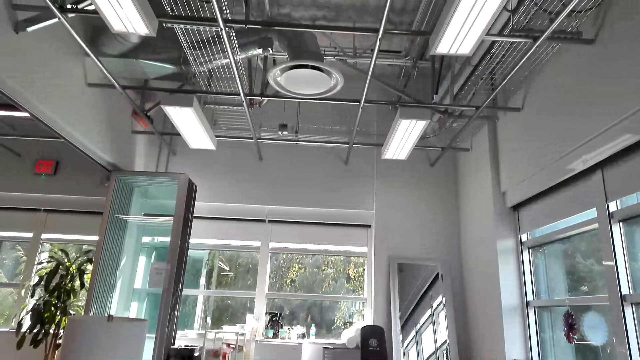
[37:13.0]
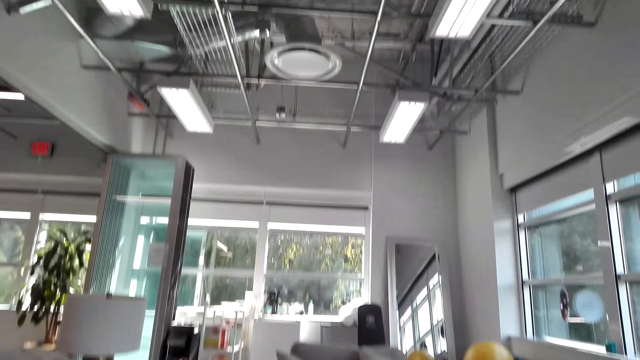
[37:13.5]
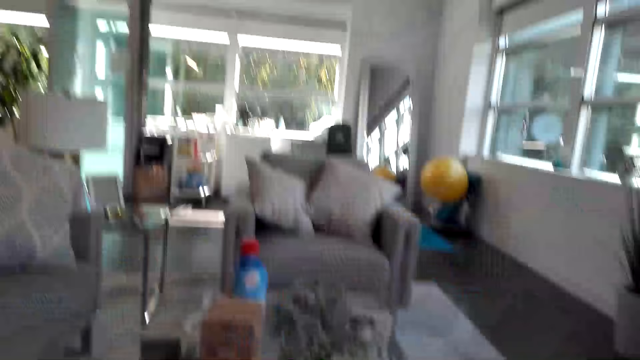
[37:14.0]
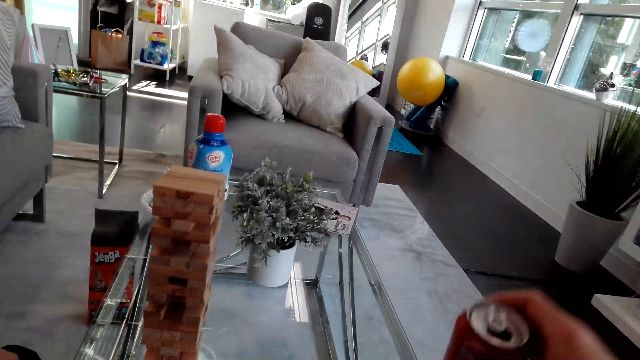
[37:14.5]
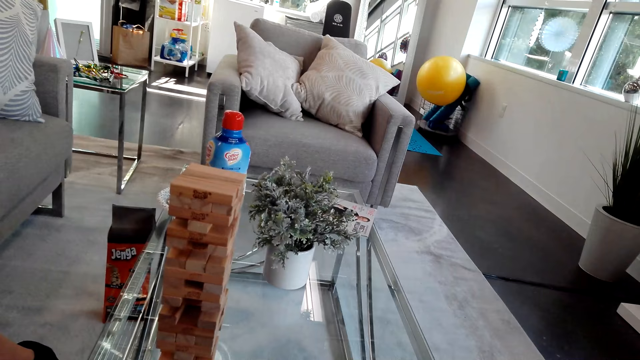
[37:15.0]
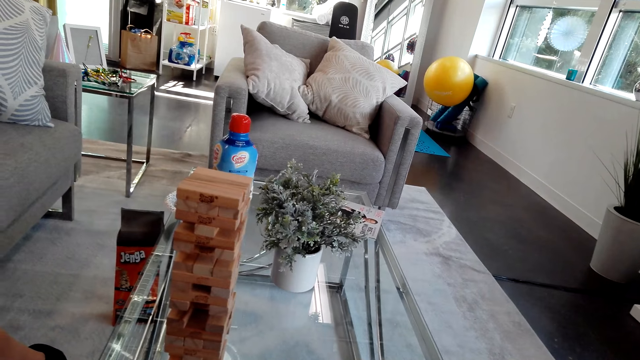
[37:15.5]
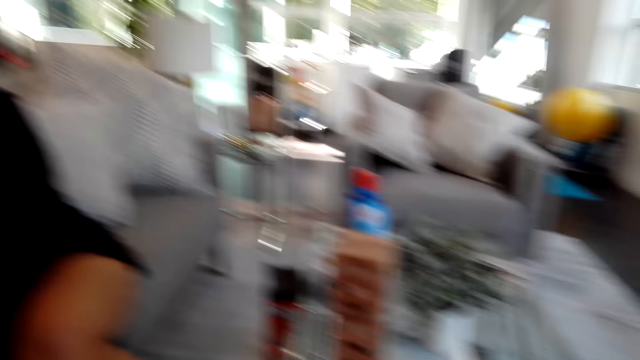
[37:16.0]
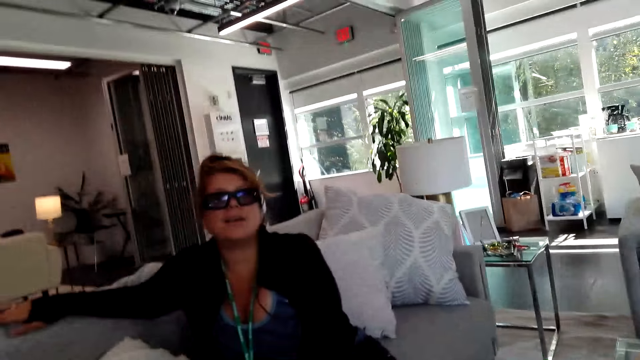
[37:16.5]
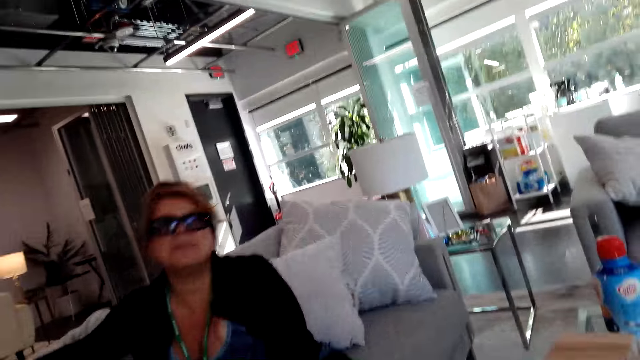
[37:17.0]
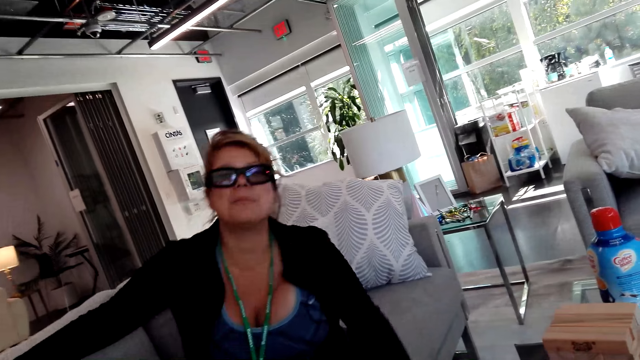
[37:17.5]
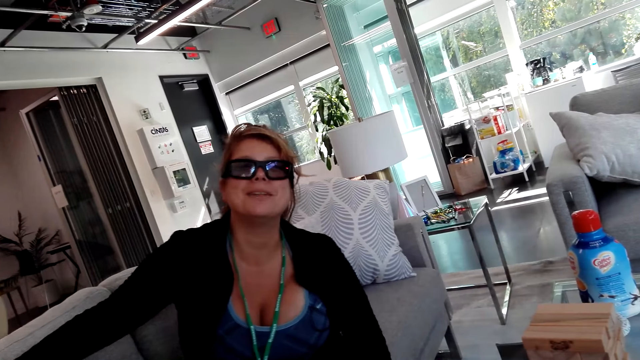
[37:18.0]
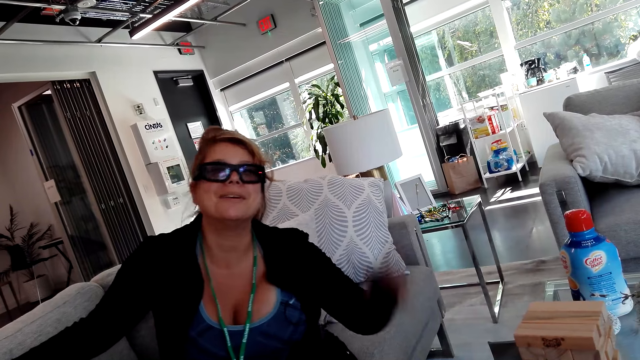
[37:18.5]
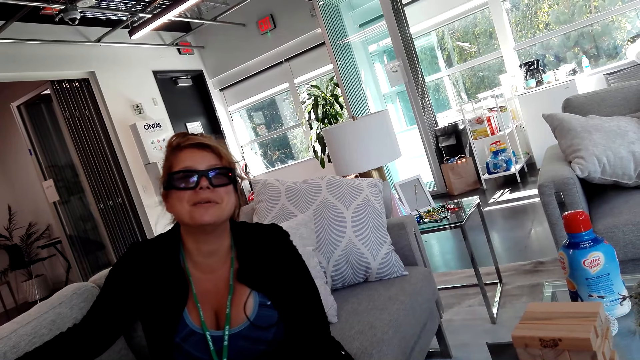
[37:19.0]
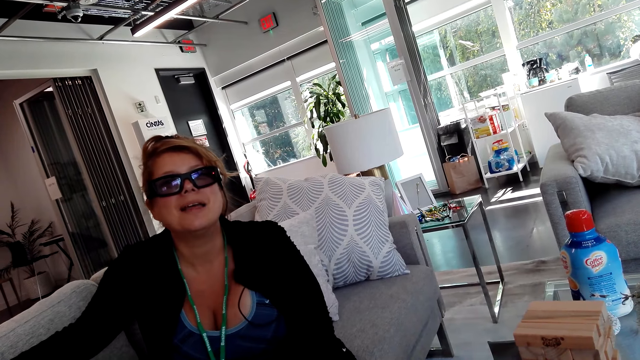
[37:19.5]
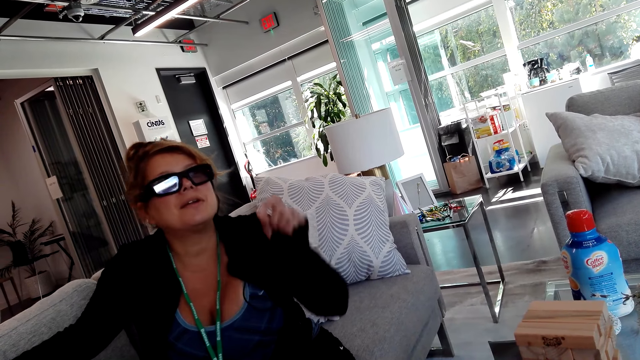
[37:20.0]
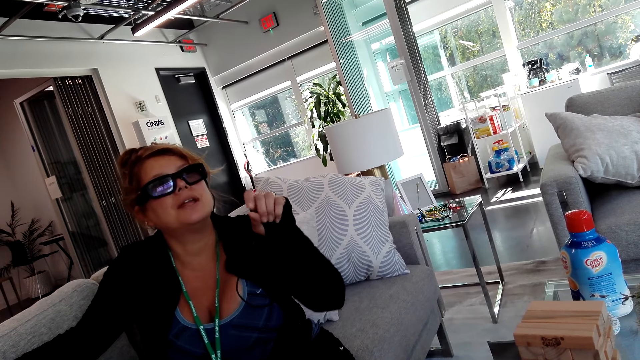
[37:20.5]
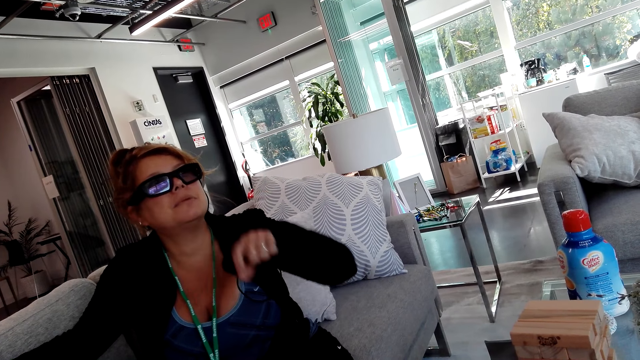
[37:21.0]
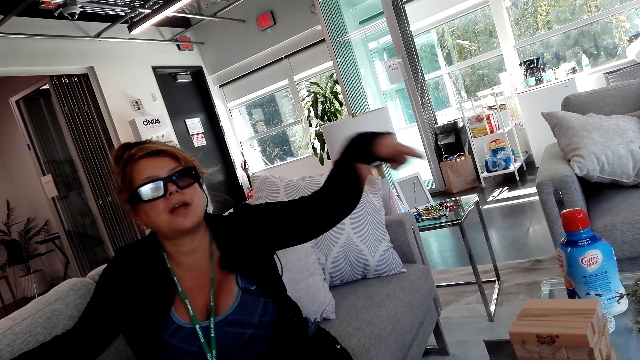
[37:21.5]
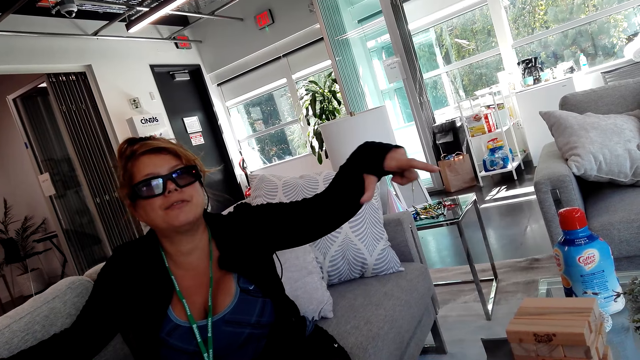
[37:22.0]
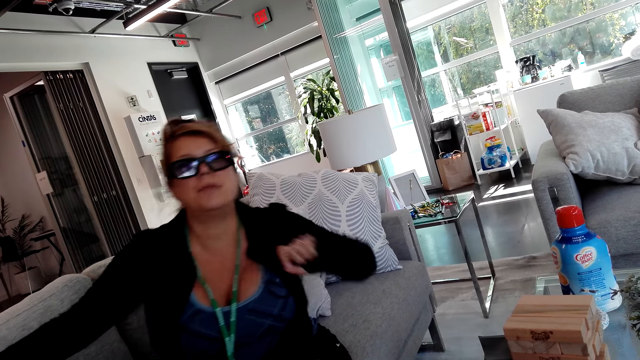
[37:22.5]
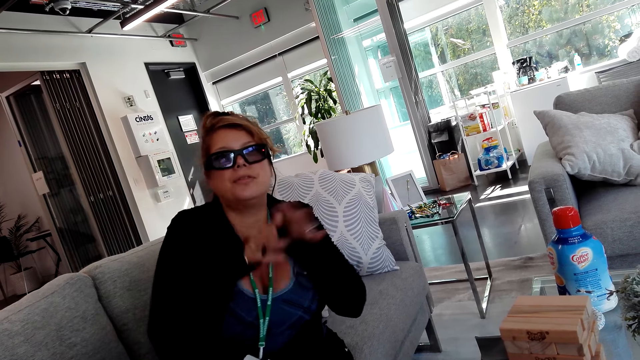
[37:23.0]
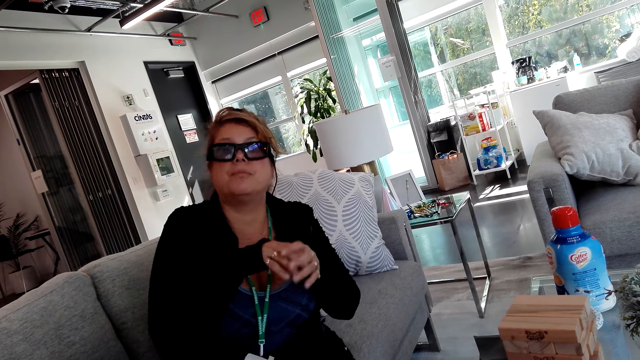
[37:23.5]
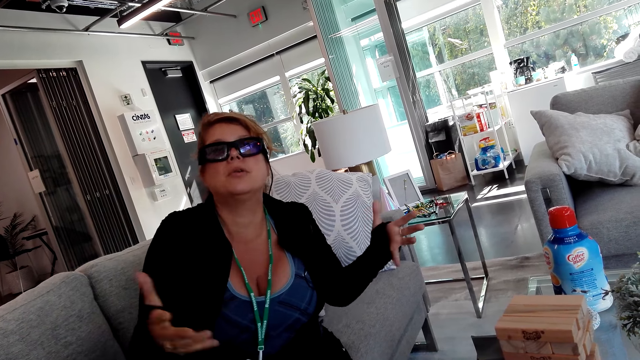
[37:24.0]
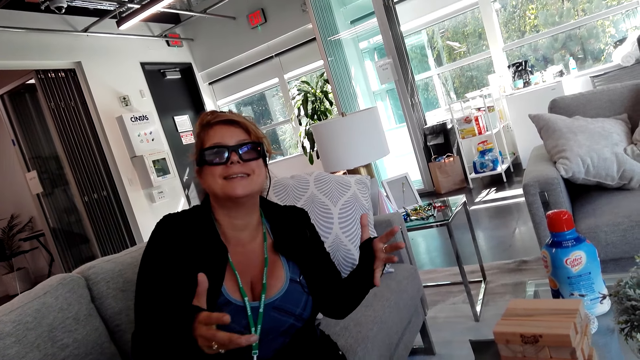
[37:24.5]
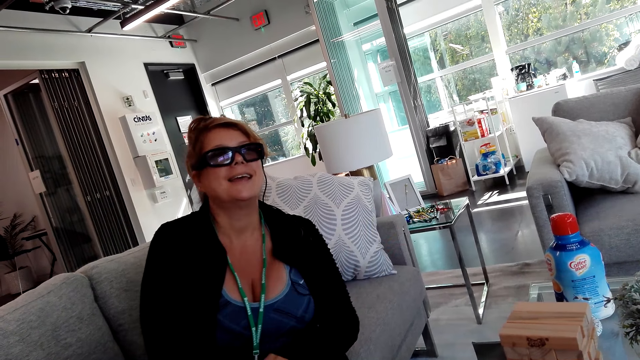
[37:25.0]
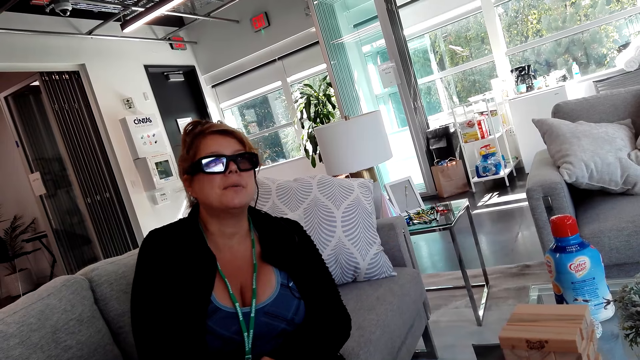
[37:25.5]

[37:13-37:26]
The camera wearer picks up a can. They talk to a girl.

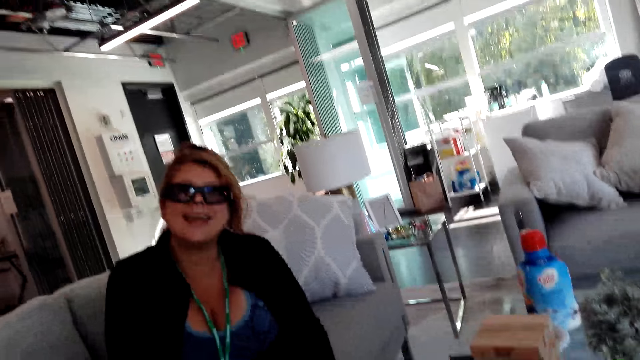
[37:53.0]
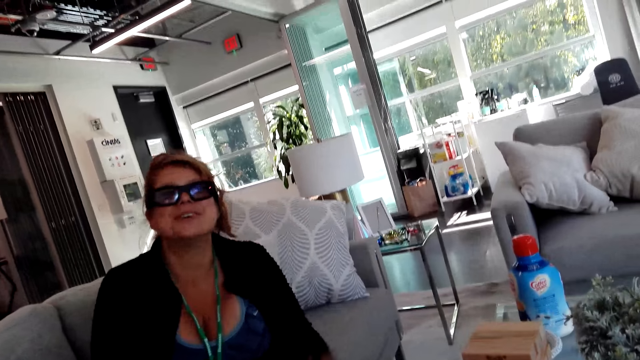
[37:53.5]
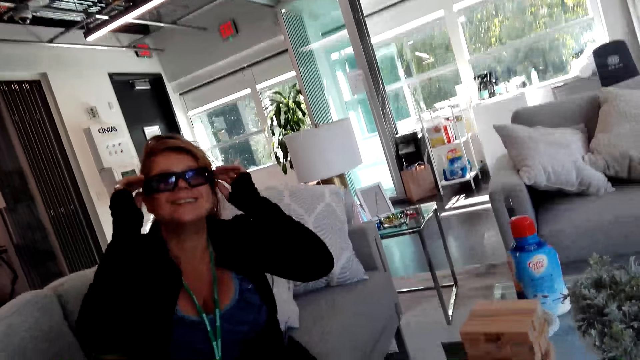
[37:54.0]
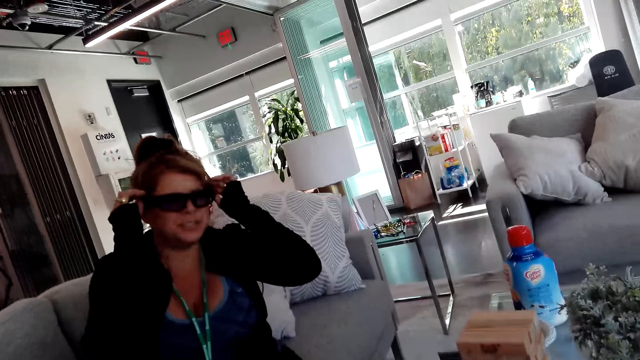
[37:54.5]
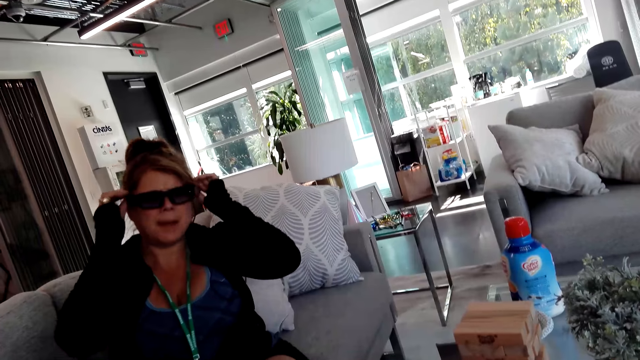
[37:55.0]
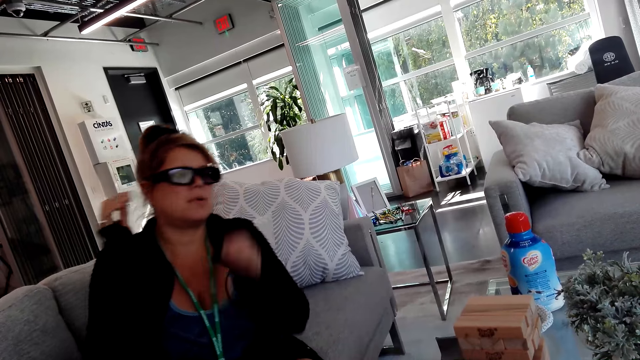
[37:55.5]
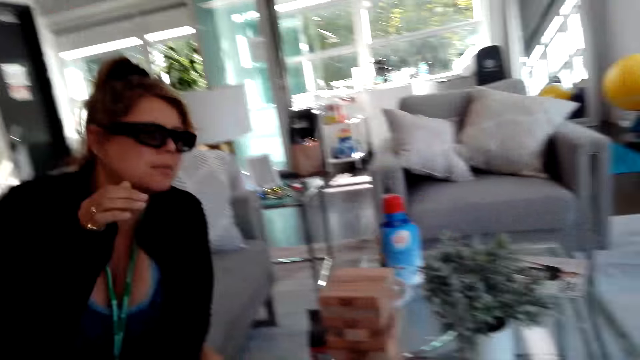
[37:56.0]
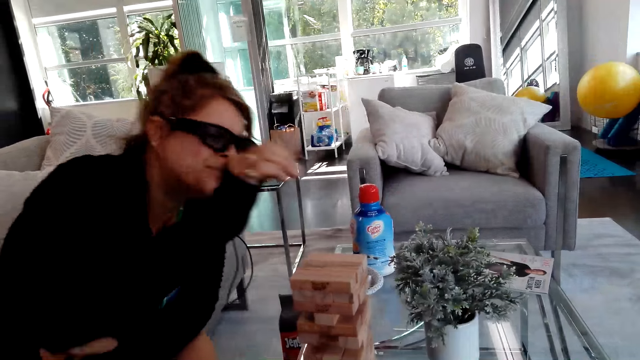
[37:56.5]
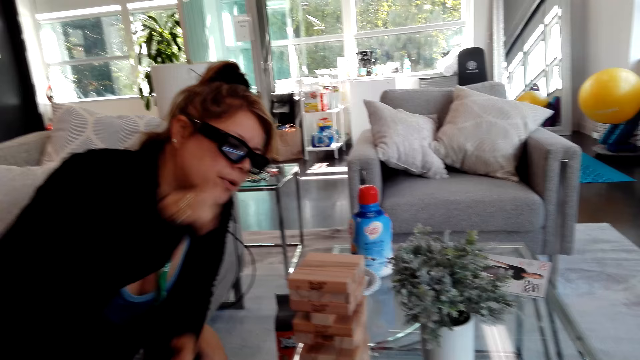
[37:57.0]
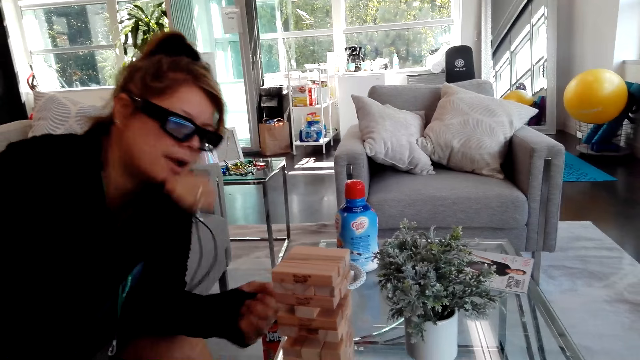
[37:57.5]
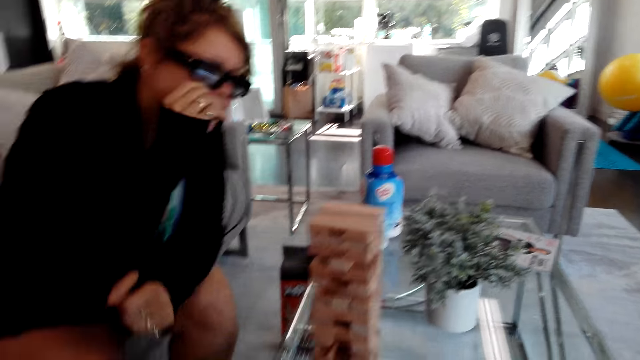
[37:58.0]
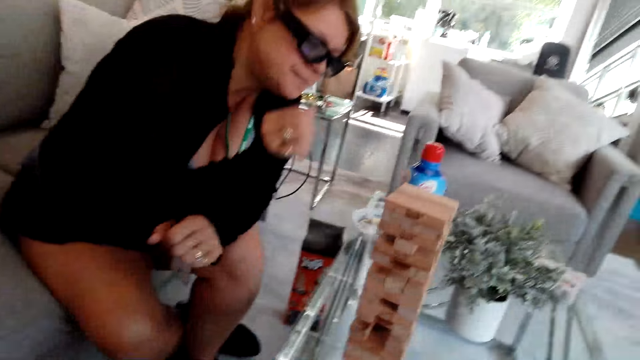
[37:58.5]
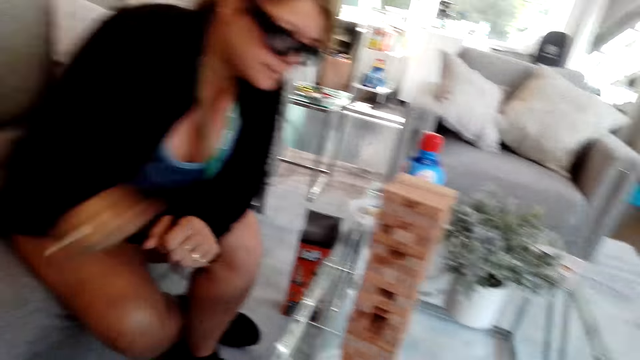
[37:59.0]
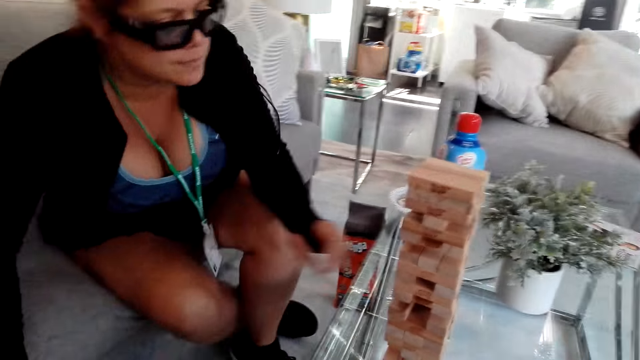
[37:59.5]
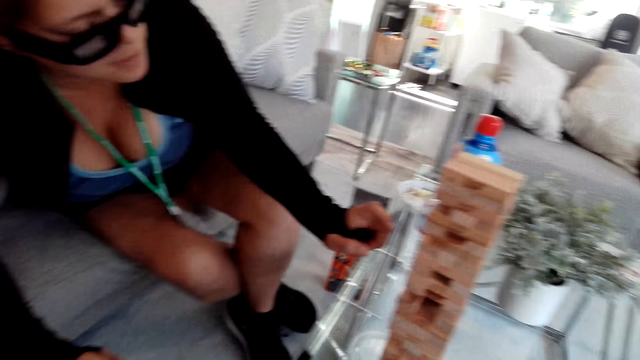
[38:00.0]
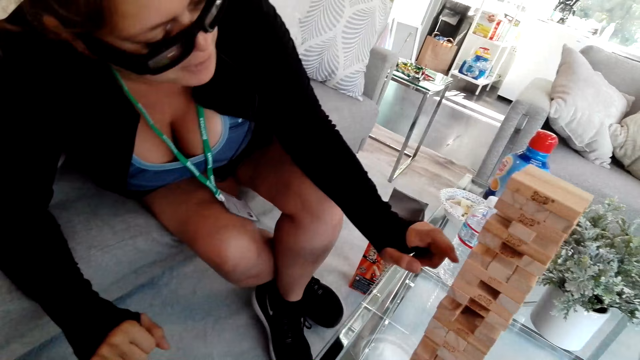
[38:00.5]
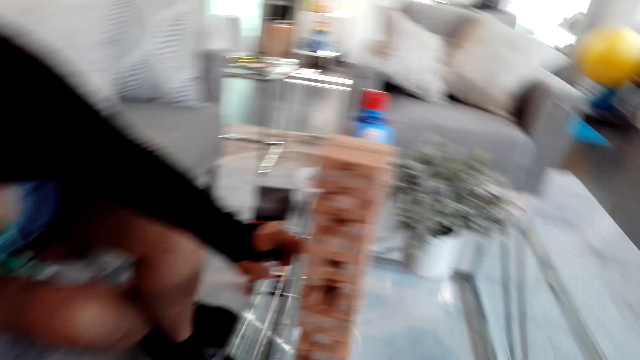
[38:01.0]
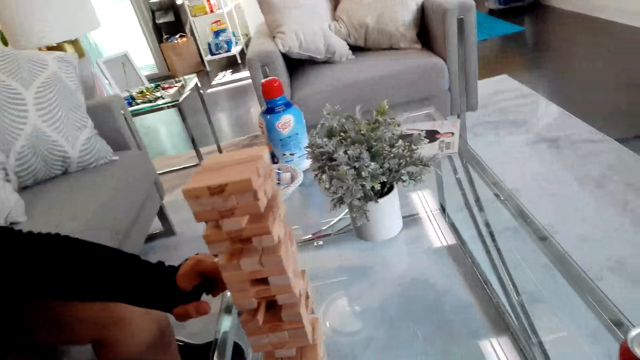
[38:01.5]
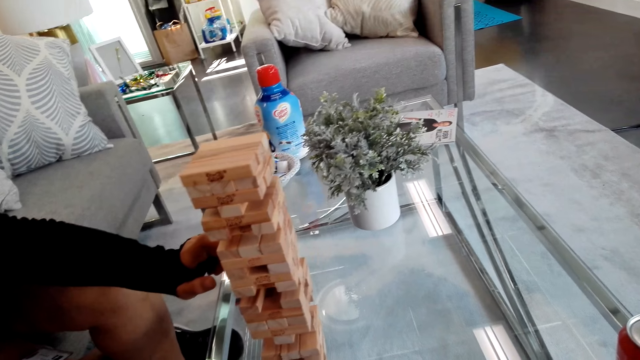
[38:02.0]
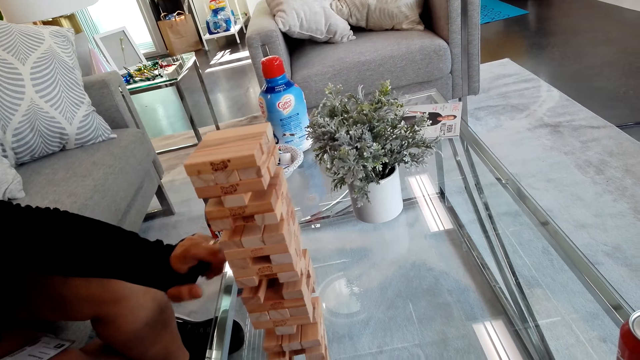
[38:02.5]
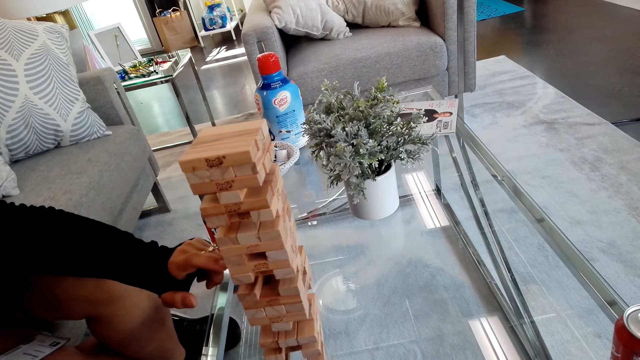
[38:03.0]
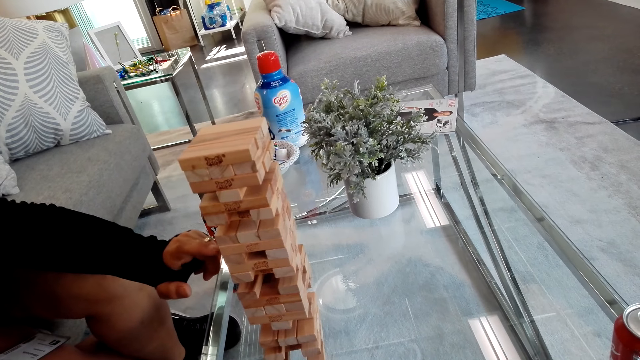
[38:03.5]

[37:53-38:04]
A girl touches glasses. The camera wearer talks to the girl. The girl plays the tumbling tower.
